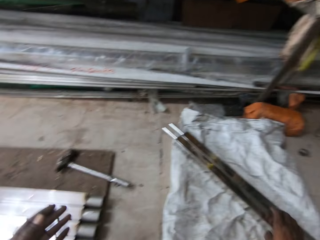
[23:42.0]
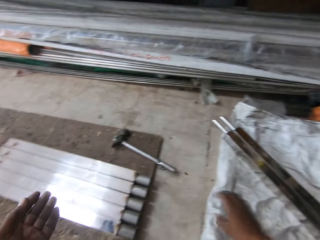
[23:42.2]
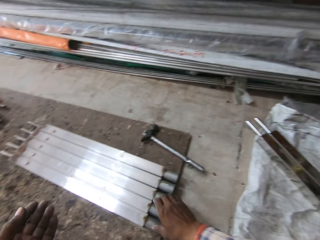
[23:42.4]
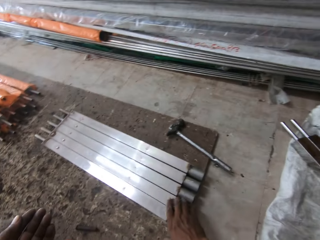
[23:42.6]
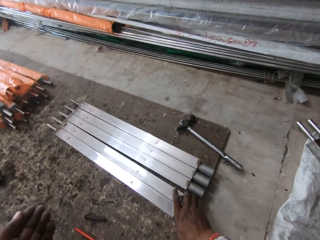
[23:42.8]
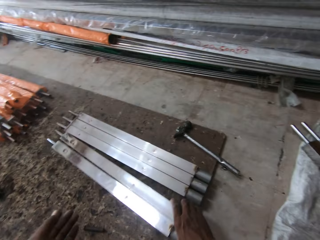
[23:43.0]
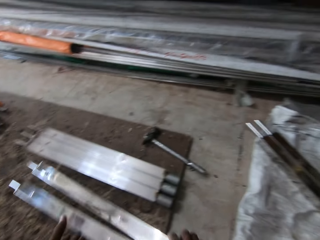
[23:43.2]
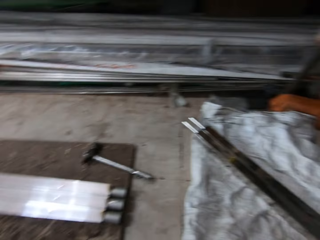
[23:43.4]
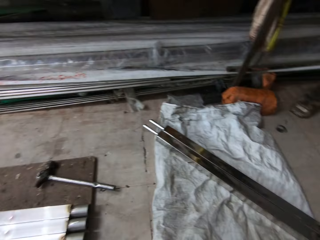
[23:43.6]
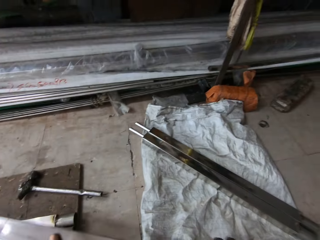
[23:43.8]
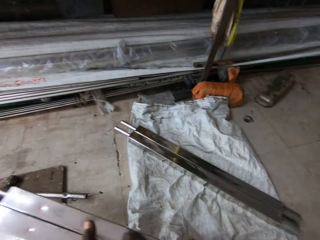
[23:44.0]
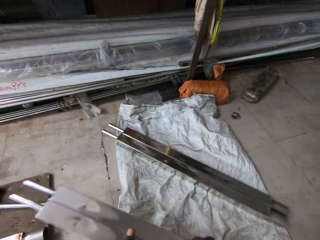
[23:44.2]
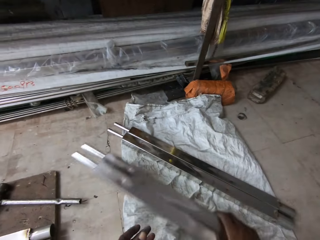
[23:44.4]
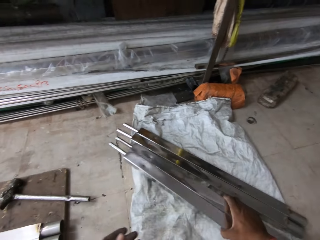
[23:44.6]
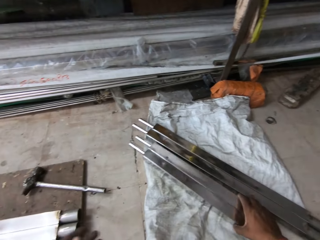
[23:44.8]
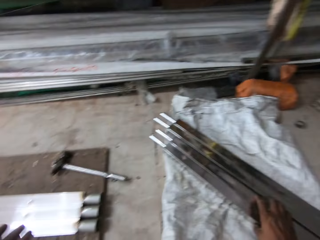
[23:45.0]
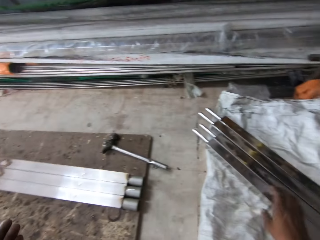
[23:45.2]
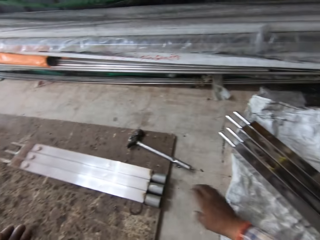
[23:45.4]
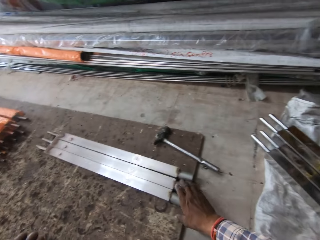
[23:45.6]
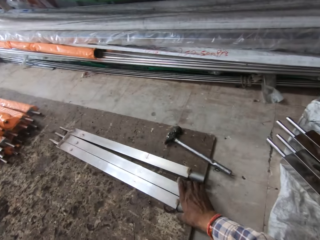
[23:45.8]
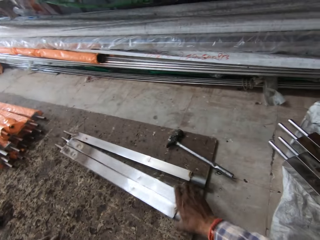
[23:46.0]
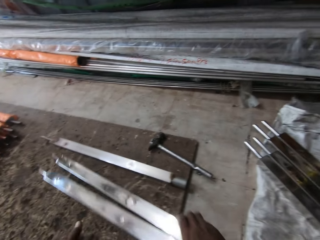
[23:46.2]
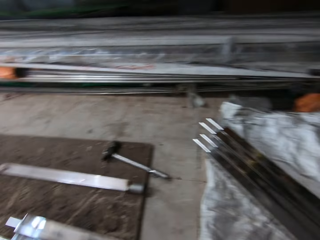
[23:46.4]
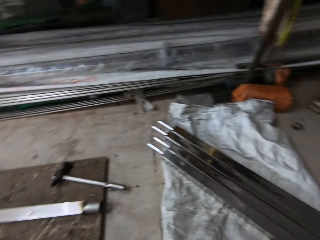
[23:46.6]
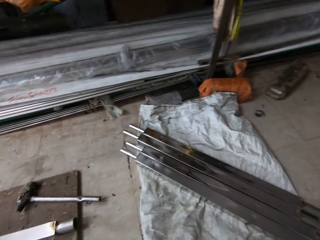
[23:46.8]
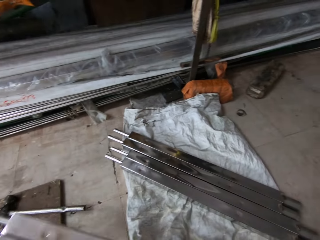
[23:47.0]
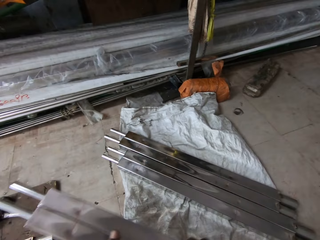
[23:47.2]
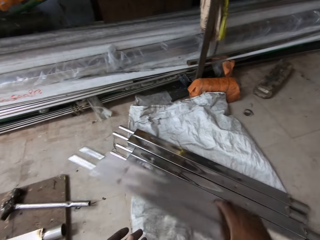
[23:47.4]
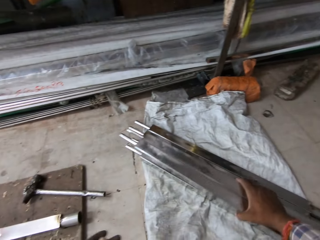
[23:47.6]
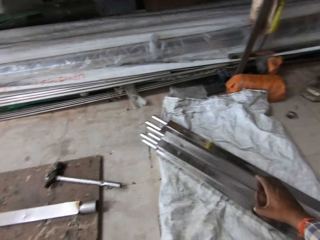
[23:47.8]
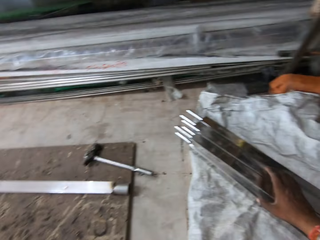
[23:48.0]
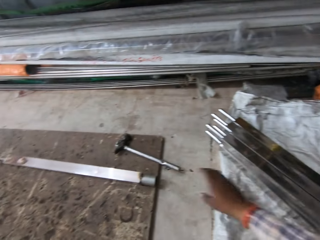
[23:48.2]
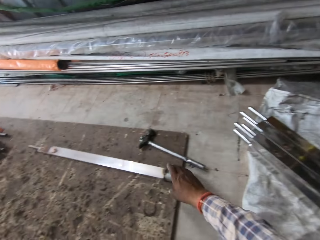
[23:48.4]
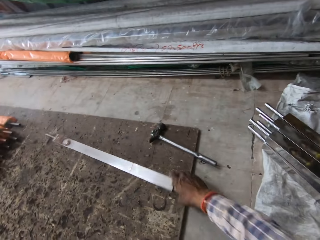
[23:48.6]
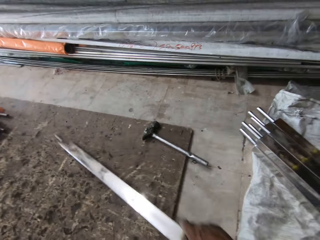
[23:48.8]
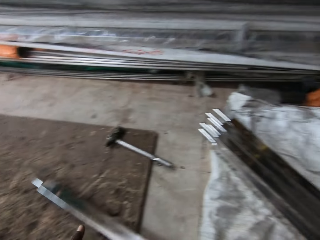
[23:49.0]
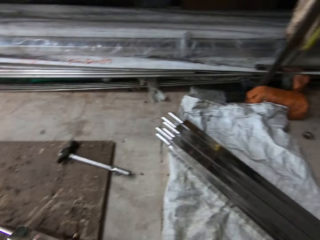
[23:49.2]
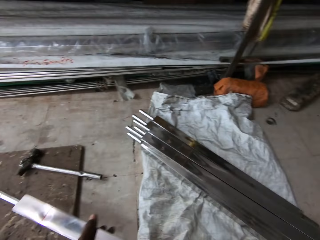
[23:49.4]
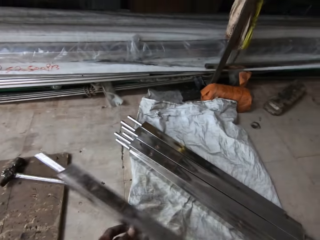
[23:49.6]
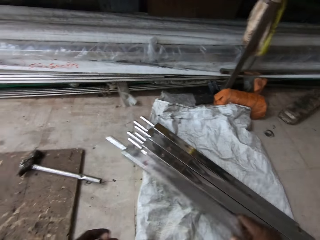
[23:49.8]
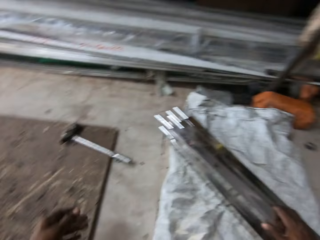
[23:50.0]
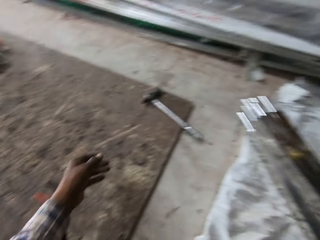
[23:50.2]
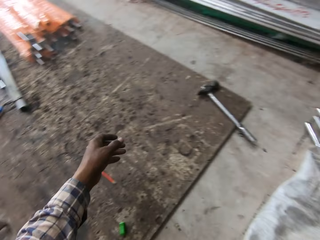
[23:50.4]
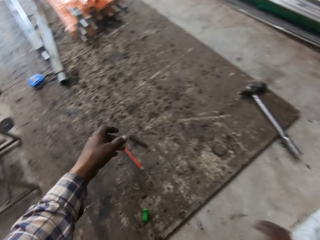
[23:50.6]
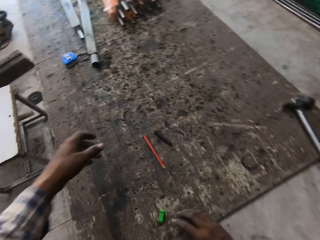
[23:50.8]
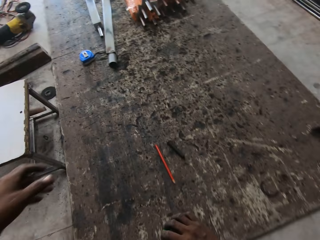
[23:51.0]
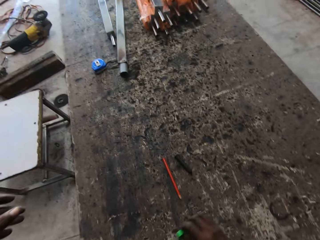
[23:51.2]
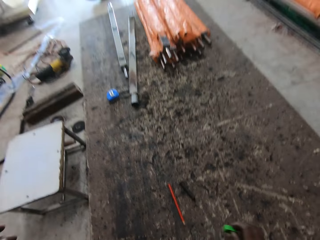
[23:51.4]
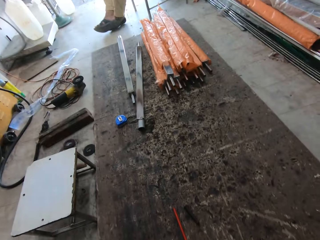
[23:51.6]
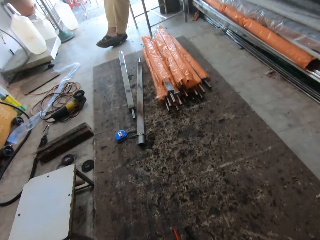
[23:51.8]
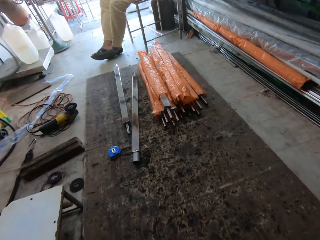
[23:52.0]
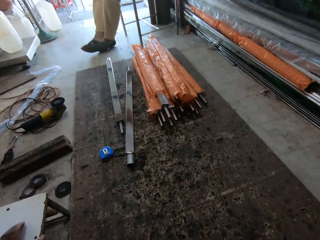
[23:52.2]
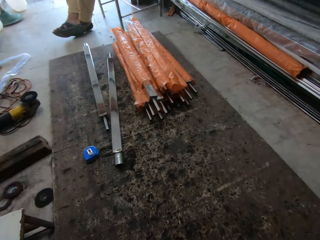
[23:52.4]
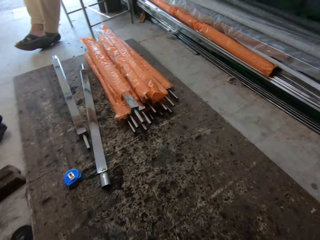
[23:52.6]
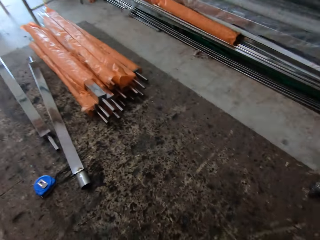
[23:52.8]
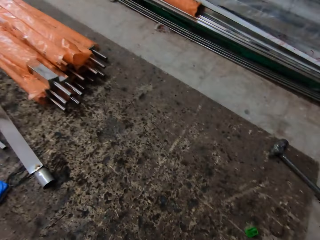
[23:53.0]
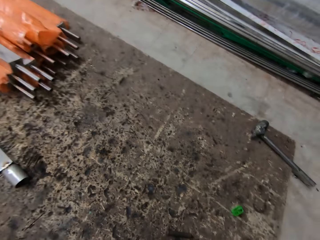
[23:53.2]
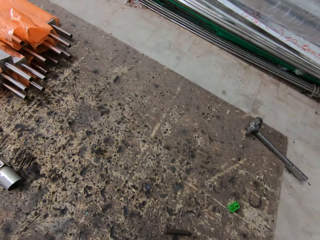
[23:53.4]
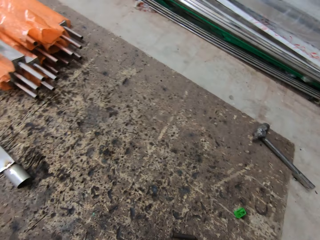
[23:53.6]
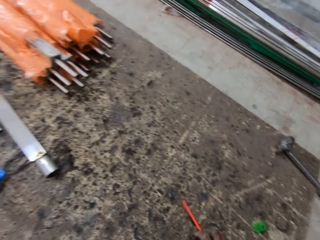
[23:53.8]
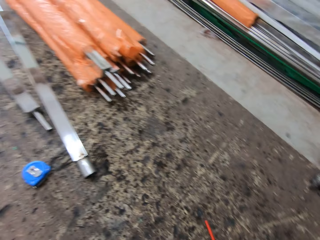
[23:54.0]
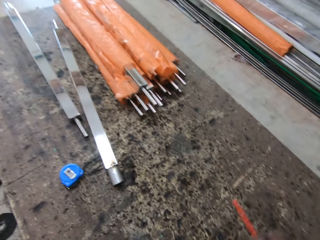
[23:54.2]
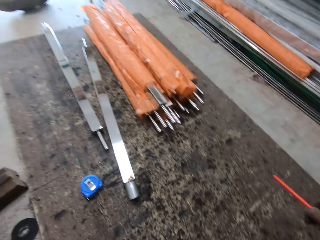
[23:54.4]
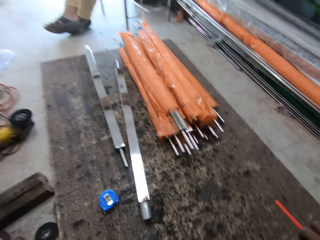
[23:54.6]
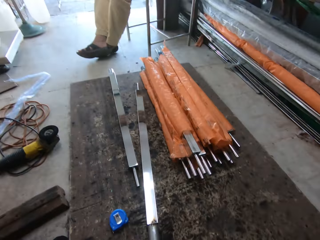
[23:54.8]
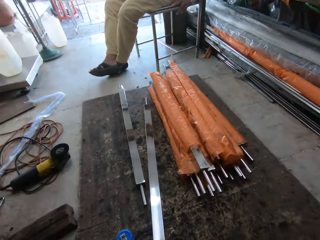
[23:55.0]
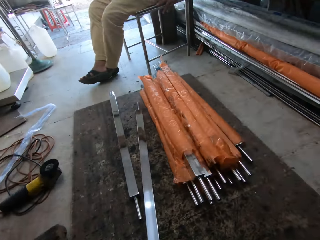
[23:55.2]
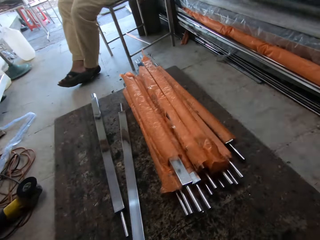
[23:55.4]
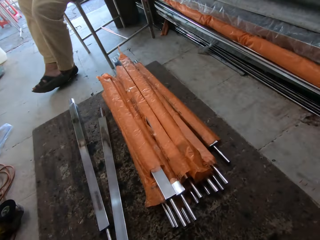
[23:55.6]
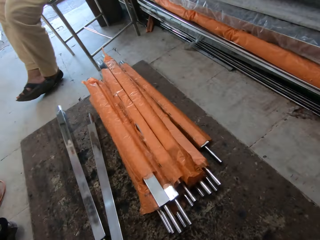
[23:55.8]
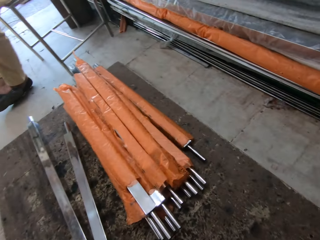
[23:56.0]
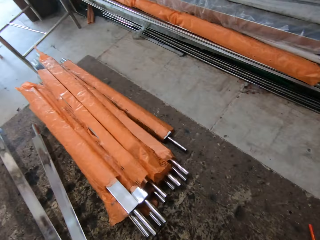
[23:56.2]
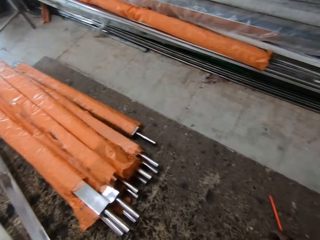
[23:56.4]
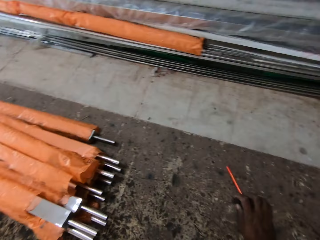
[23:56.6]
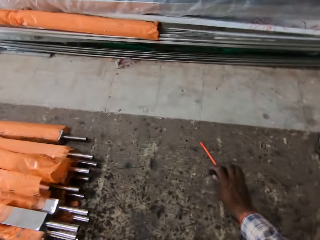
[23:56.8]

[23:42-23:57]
The camera wearer places the metals on the sack. They pick up metals on the floor. They place the metals on the sack. They pick up metals on the floor. They place the metals on top of others on the sack. They pick up a metal on the floor. They place the metal on top of others. They move an object on the floor. They pick up a pencil on the floor.

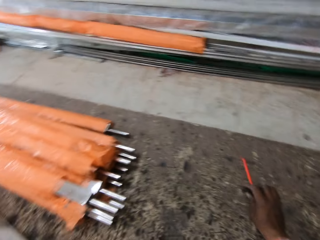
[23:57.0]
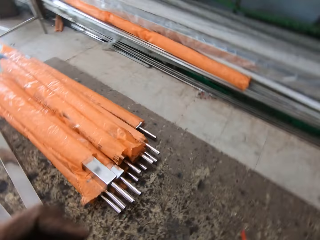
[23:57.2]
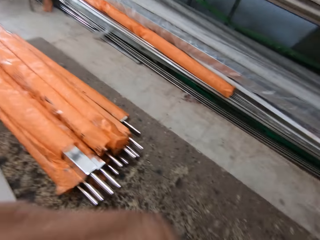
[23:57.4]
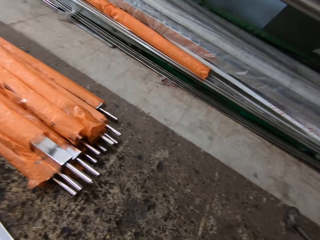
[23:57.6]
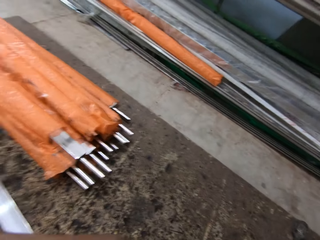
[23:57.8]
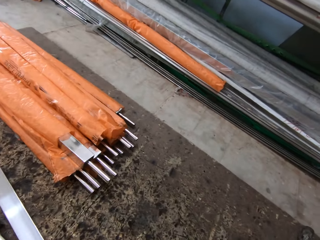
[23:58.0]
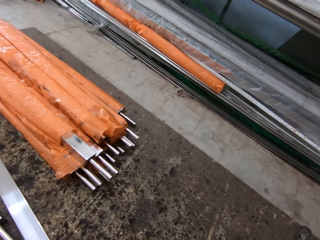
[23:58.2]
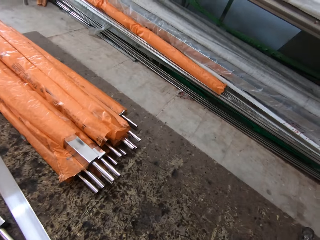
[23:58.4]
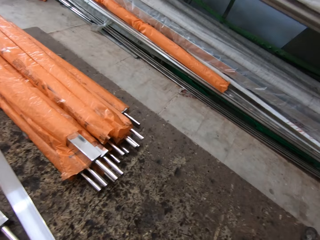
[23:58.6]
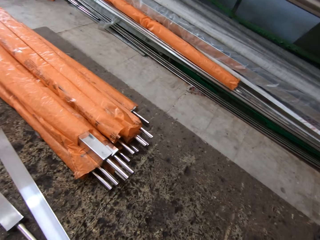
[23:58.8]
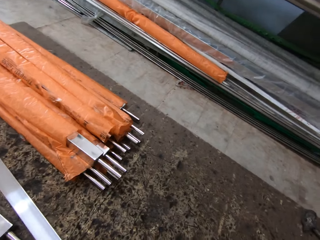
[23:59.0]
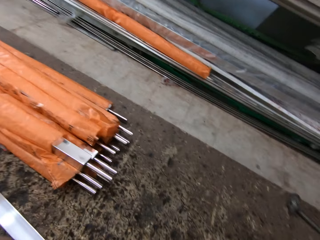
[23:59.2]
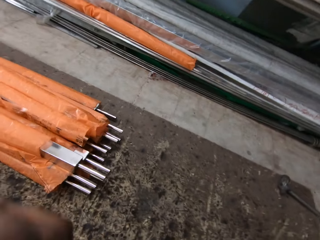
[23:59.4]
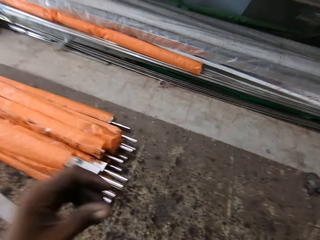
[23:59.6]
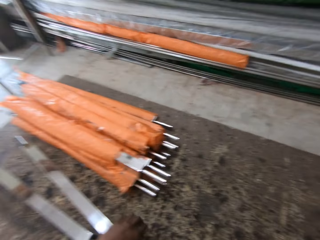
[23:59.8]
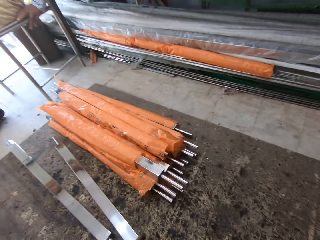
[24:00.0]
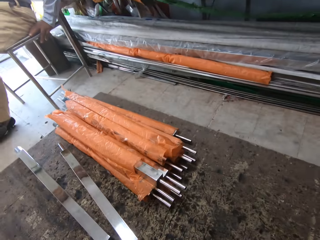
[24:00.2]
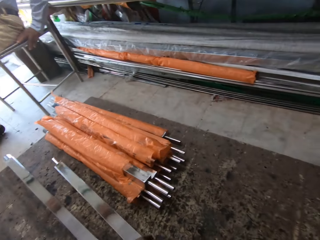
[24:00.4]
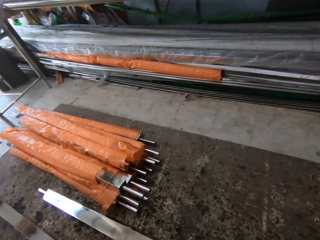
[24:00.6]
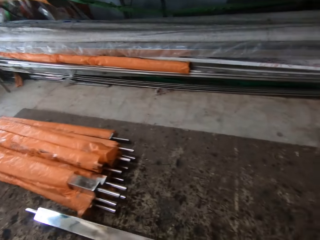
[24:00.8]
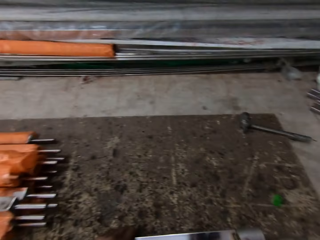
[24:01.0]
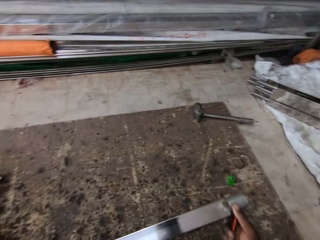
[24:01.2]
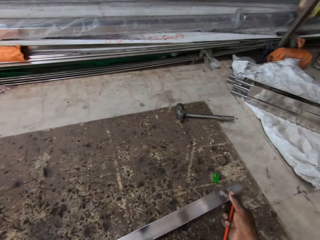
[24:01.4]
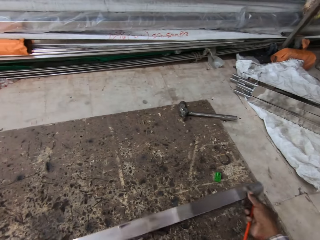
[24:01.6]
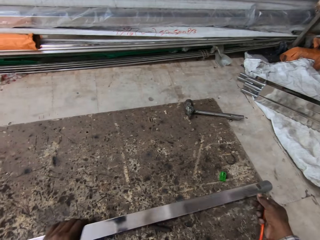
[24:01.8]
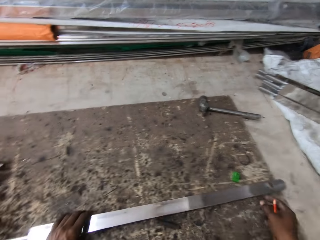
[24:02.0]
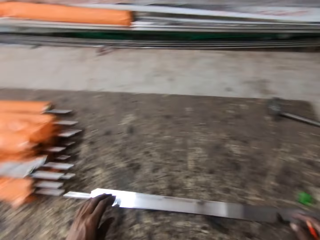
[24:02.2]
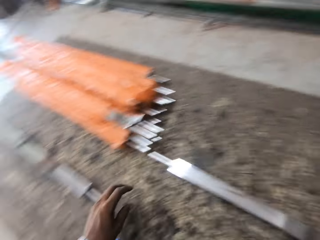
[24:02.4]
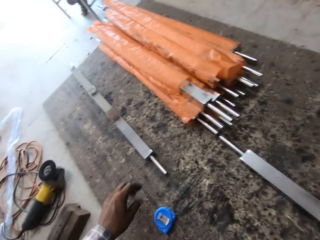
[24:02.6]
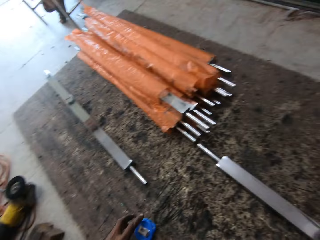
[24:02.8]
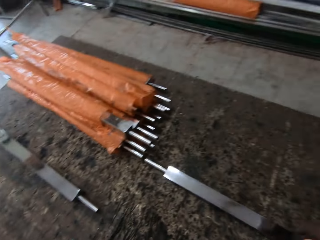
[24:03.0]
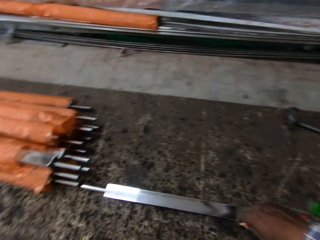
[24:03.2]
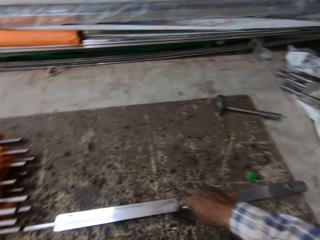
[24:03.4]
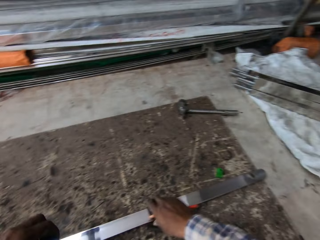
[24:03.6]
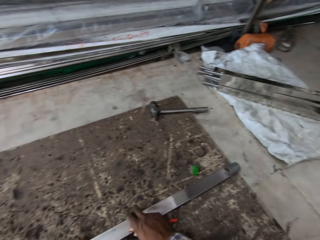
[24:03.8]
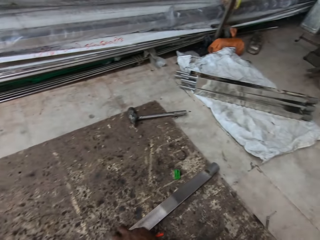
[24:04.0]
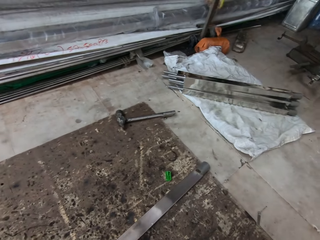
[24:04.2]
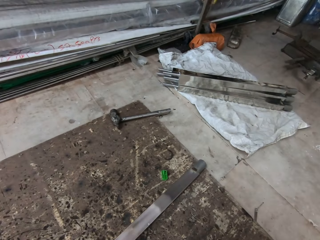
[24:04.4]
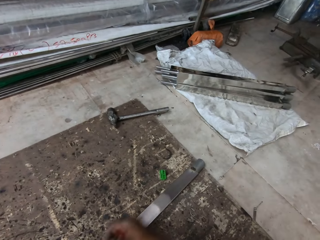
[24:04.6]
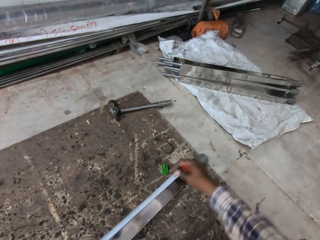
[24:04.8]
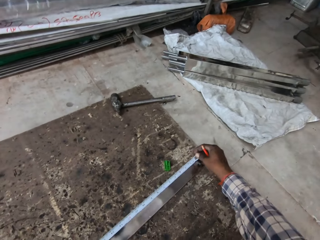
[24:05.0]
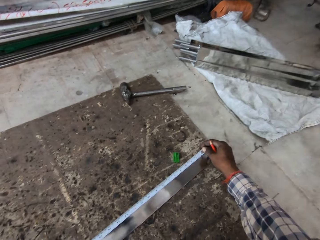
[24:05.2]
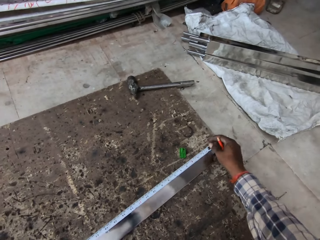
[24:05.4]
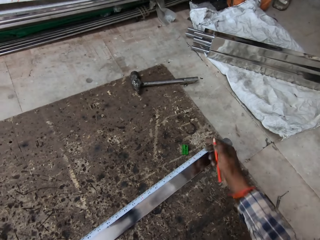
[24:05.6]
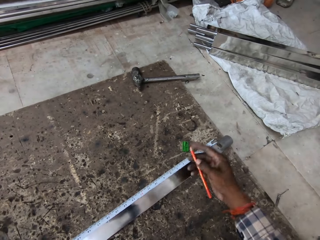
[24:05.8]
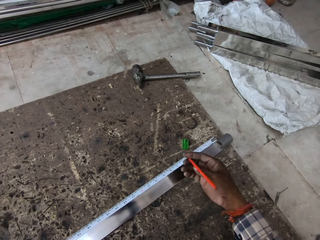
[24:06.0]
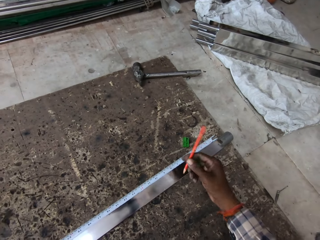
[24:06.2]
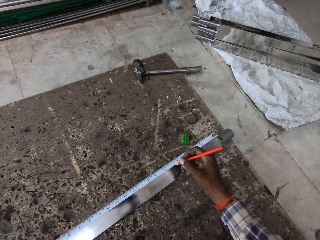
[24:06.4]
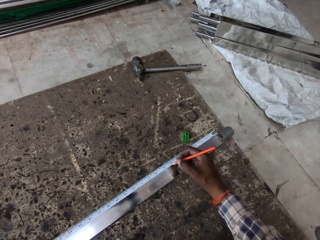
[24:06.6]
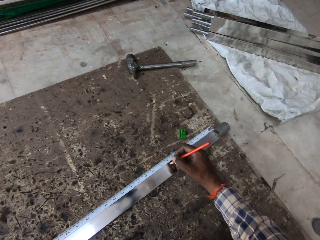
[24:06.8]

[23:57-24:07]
The camera wearer drags a metal across the floor. They pick up a measuring tape. They measure the metal with the measuring tape.
